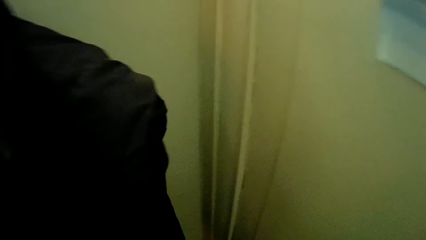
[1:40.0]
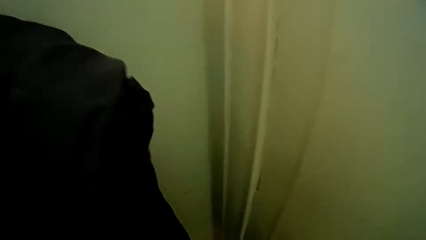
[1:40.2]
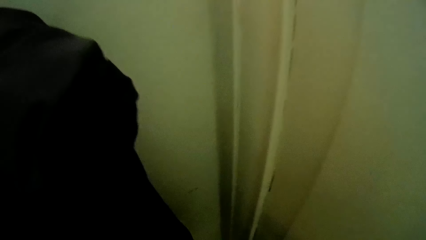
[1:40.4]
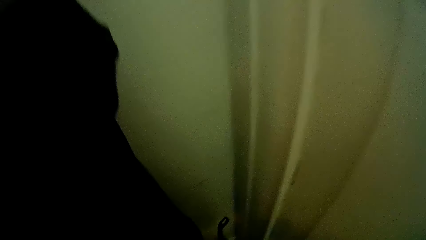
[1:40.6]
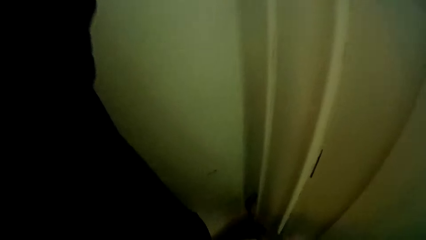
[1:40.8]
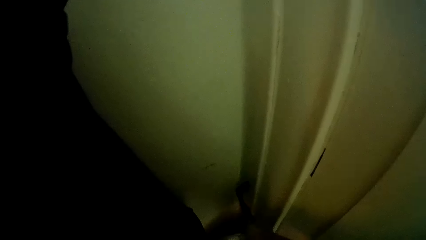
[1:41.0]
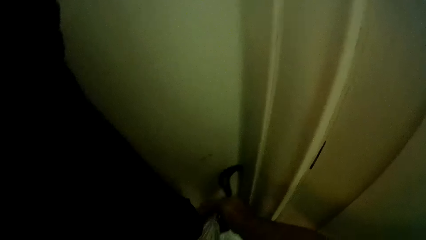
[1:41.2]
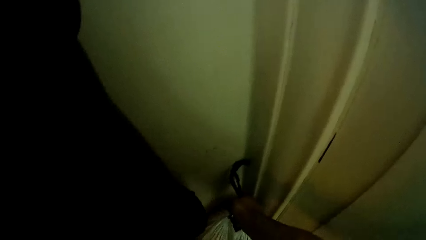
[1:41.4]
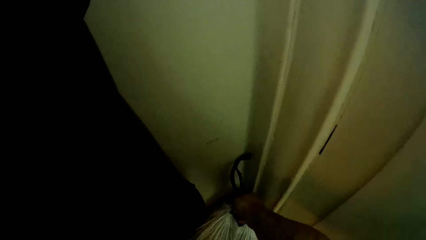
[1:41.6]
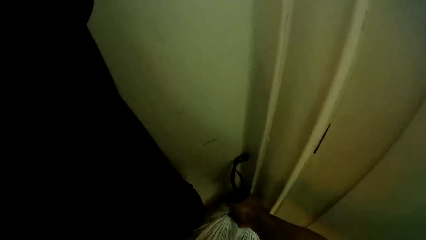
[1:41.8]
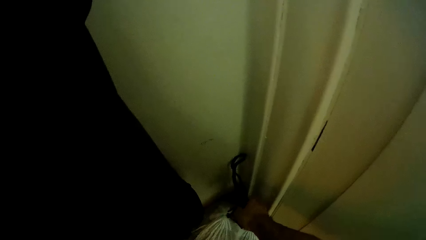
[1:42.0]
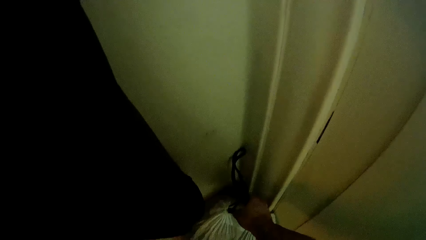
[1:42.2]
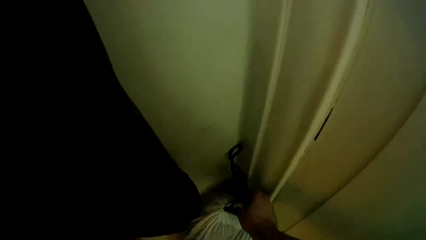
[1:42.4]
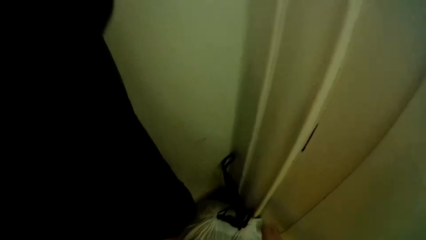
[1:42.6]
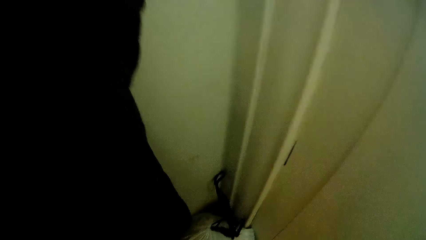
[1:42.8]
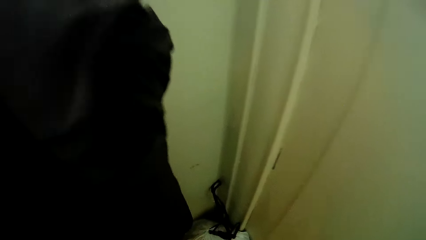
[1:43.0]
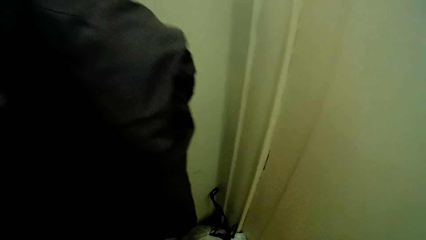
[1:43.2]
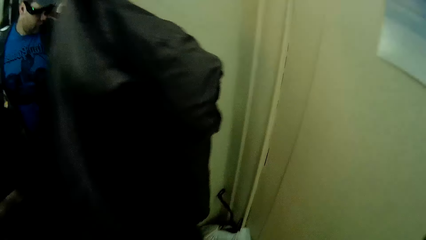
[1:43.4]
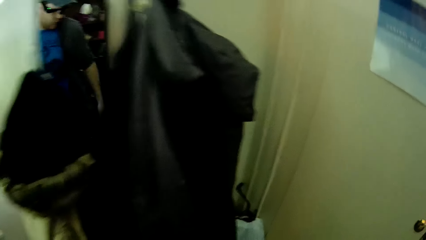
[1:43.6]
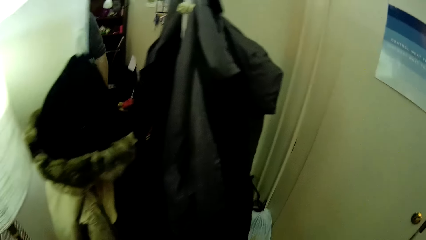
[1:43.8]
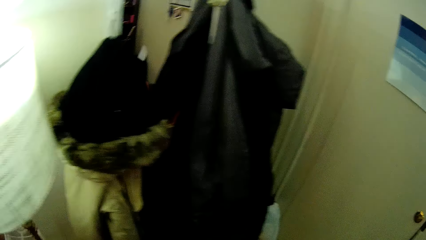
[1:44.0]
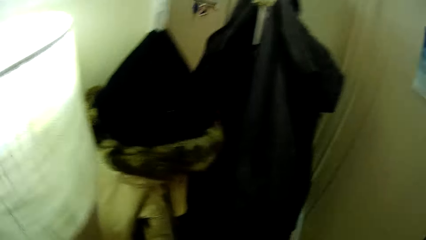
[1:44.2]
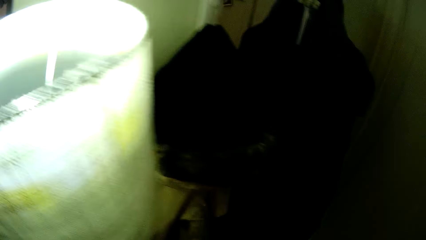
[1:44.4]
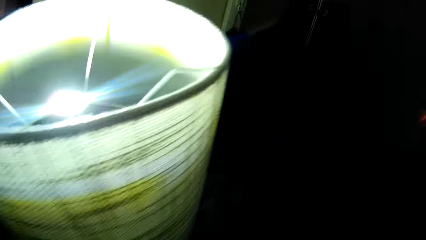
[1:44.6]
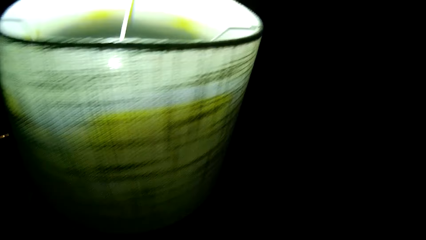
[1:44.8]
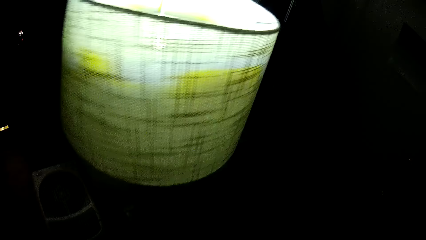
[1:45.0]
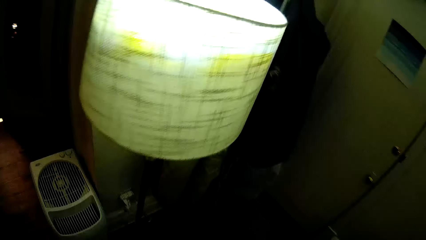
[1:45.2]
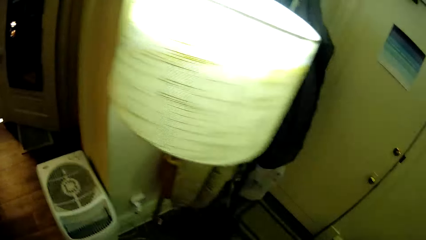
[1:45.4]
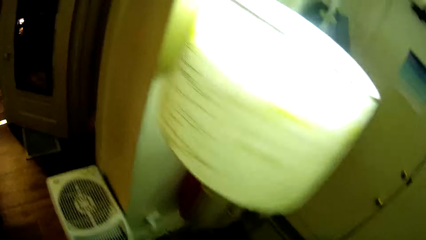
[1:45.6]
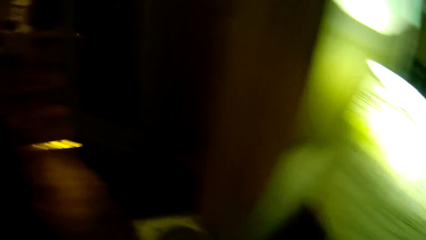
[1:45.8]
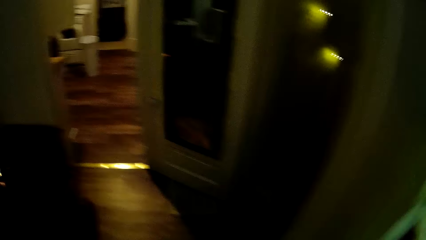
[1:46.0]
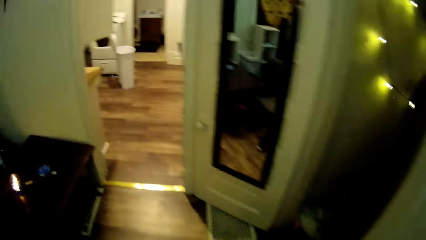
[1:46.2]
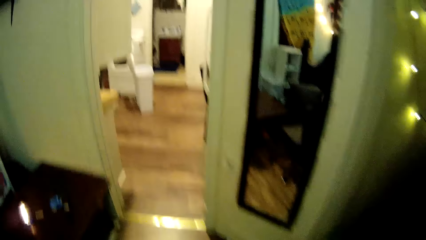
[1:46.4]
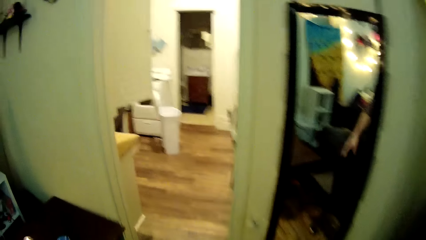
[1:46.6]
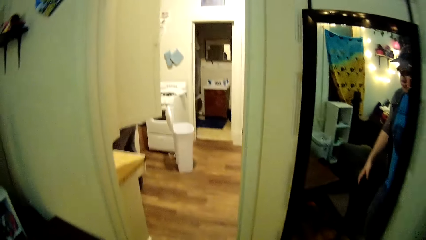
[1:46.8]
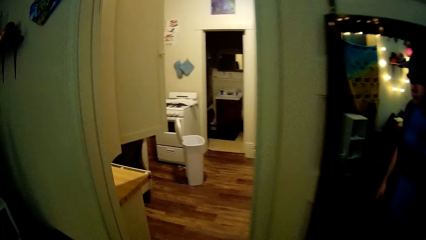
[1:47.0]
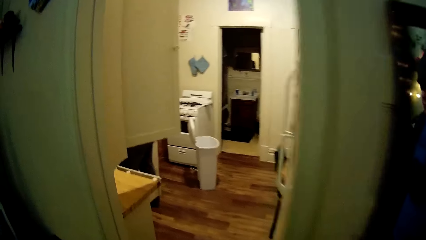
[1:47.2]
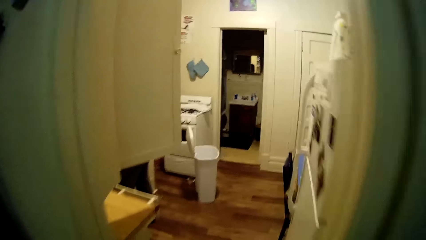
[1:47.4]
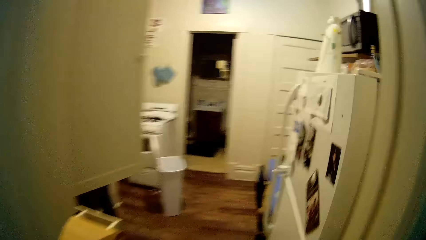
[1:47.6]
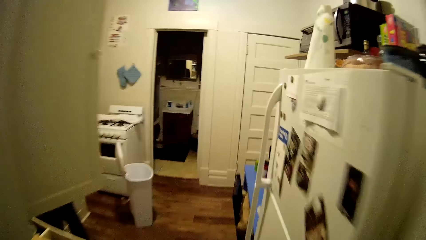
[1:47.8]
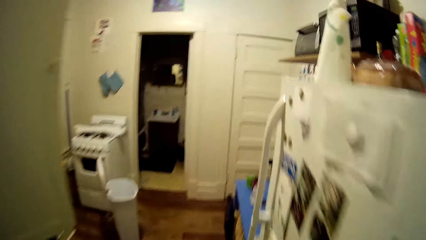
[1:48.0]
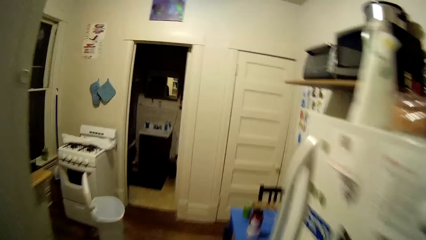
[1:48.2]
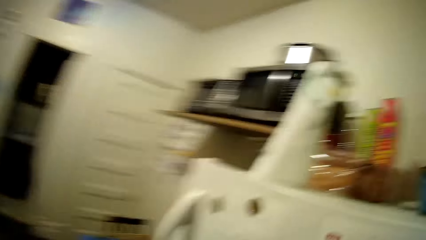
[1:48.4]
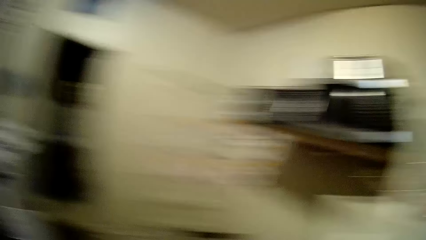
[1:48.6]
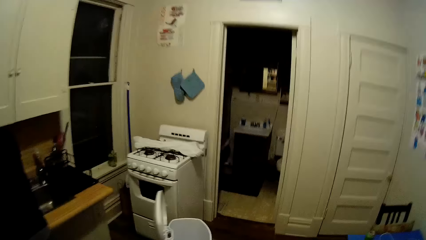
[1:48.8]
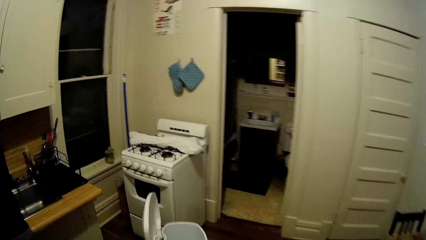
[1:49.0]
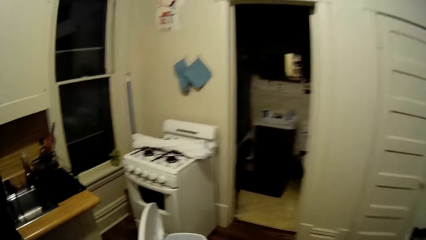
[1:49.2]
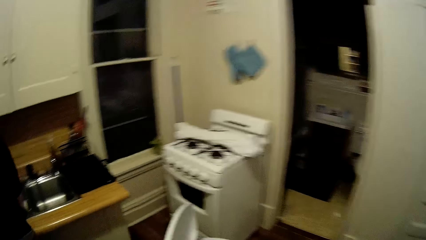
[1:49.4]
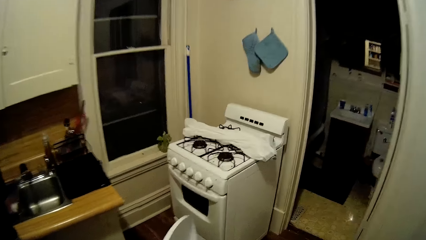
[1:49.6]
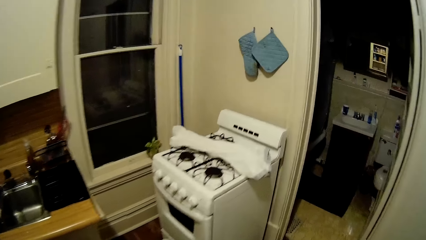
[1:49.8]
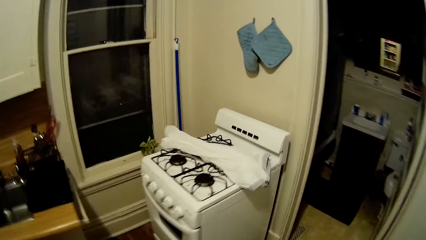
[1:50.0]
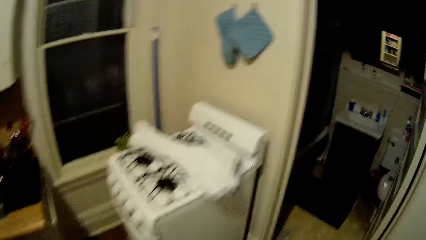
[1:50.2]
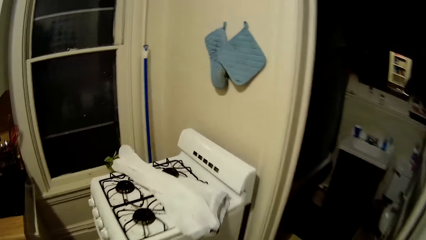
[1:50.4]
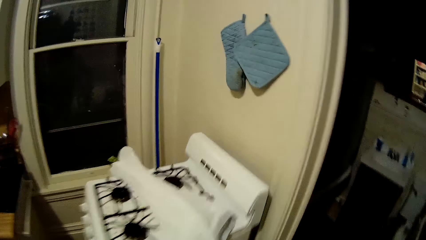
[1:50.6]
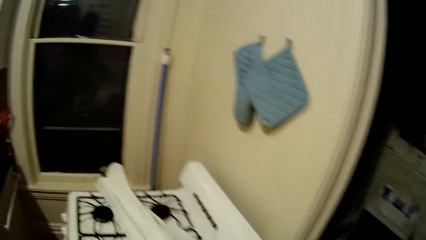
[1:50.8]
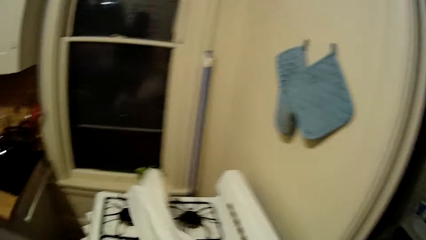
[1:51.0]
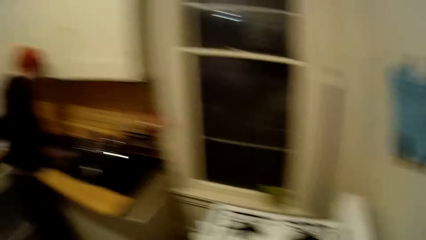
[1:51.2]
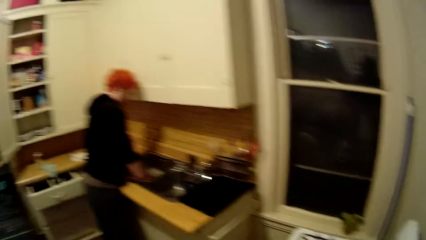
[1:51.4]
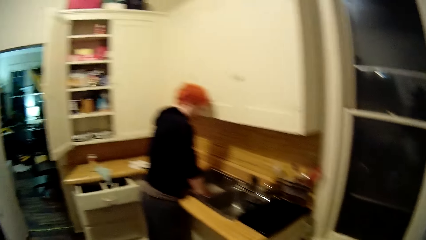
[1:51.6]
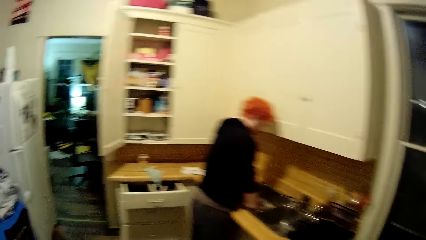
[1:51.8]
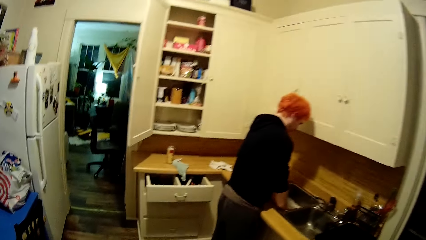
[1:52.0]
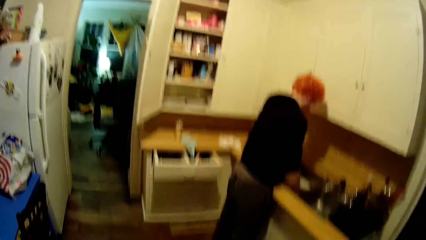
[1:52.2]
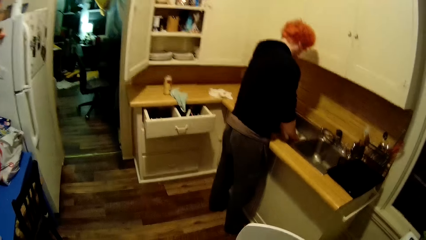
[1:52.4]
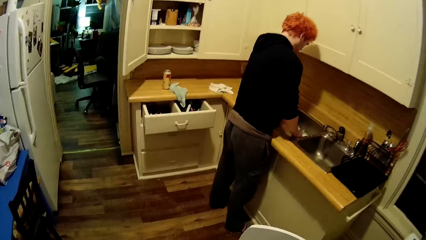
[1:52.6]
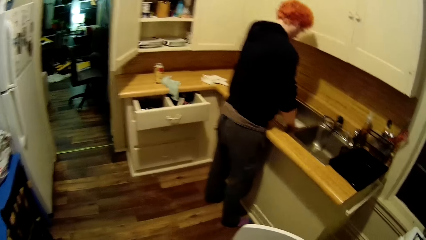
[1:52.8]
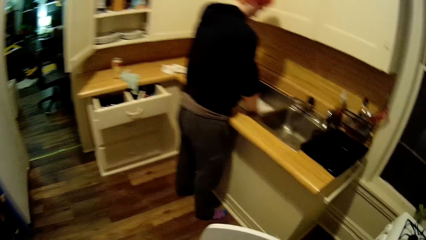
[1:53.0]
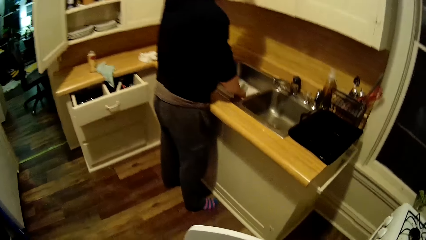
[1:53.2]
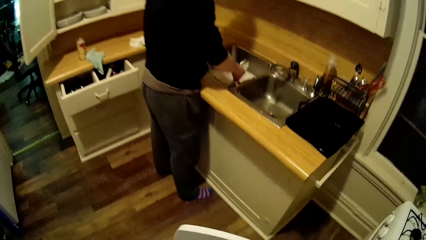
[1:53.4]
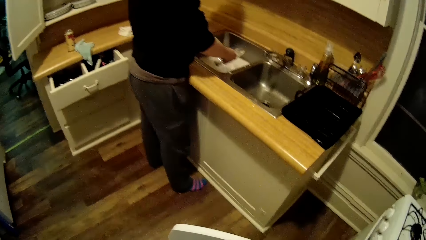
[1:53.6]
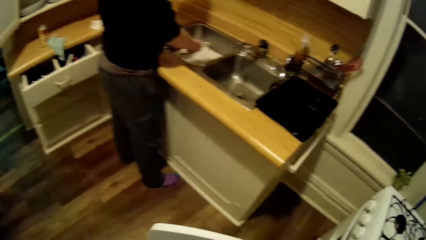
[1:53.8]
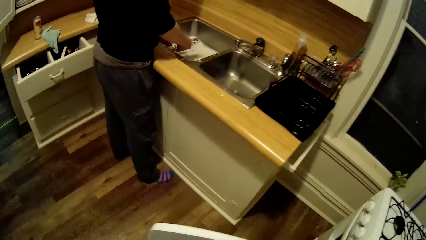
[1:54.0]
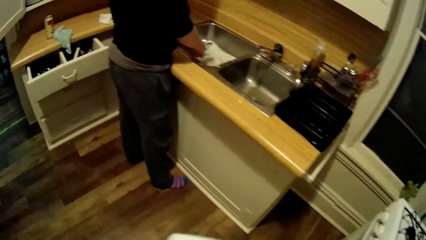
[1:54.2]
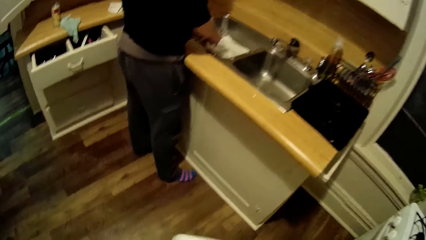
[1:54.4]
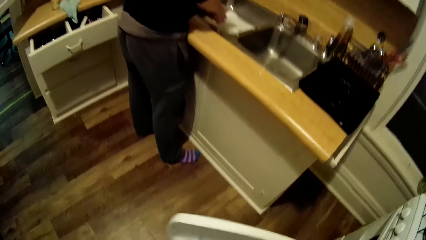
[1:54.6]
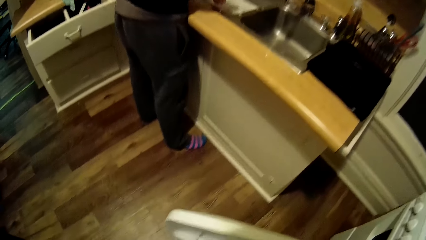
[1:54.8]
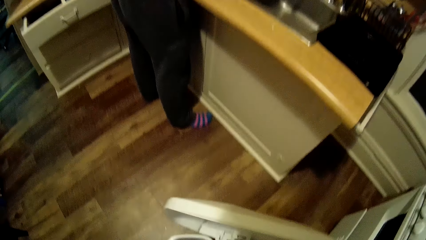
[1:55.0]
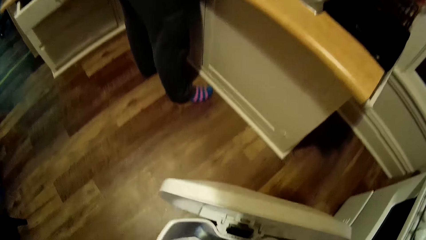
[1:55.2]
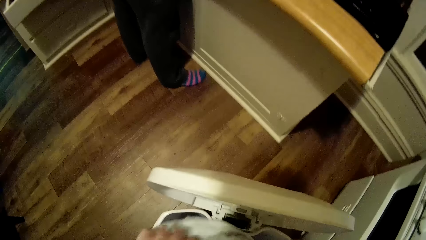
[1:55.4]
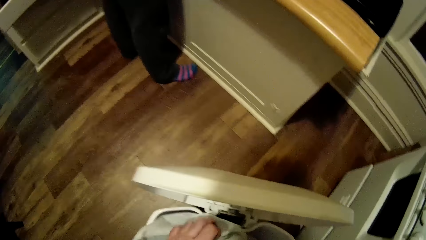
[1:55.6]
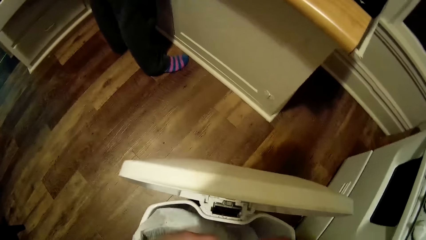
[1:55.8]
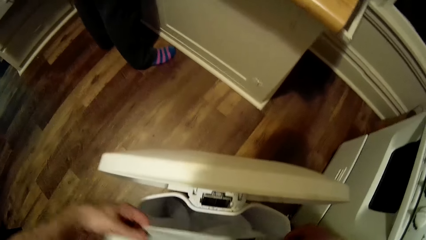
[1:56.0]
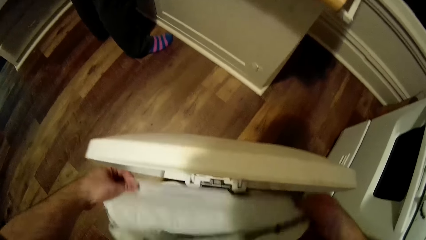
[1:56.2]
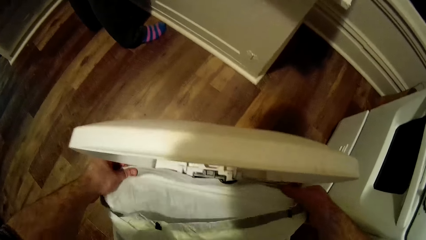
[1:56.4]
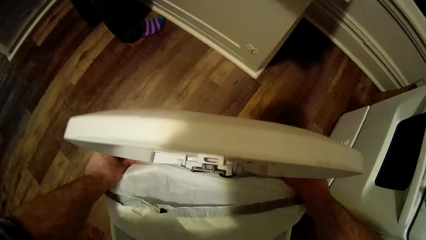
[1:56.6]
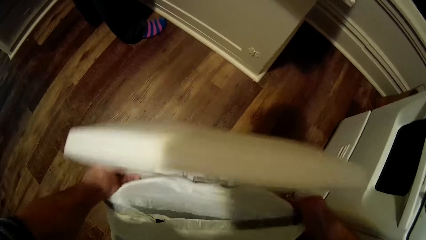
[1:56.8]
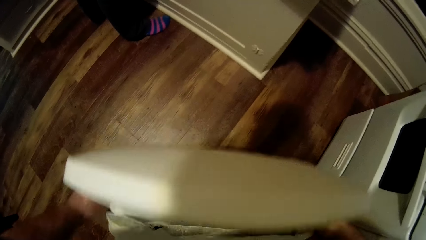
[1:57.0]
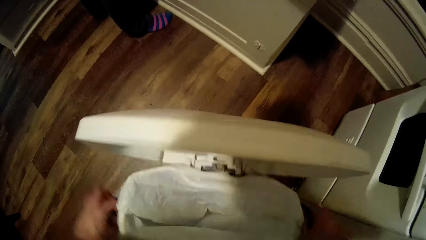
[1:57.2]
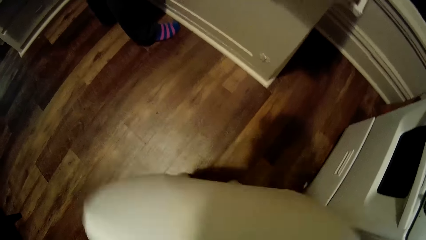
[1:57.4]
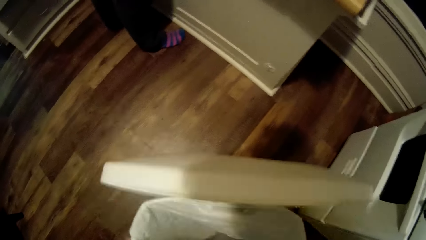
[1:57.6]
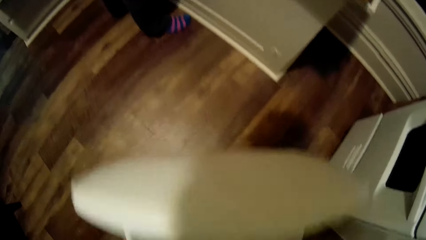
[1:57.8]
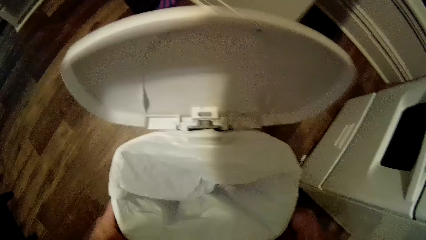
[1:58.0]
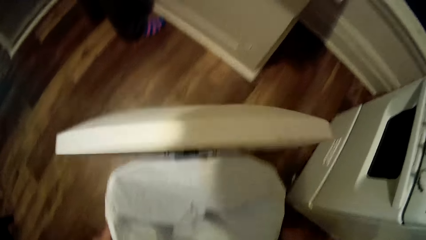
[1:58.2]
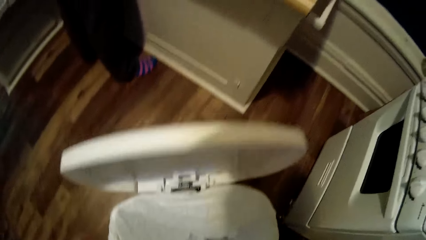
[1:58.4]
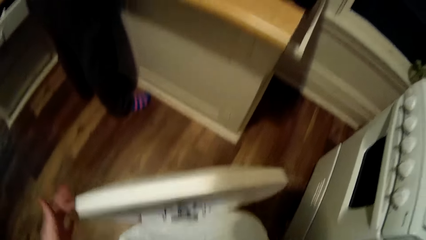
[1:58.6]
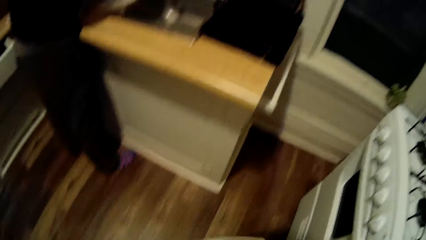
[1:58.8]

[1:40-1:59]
The camera wearer places the trash by the door on the ground. They place the trash bag inside the empty bin.
